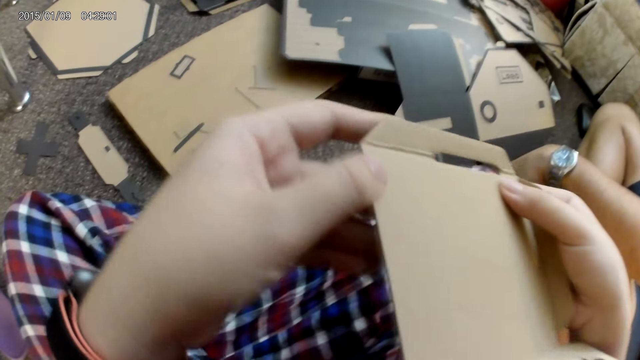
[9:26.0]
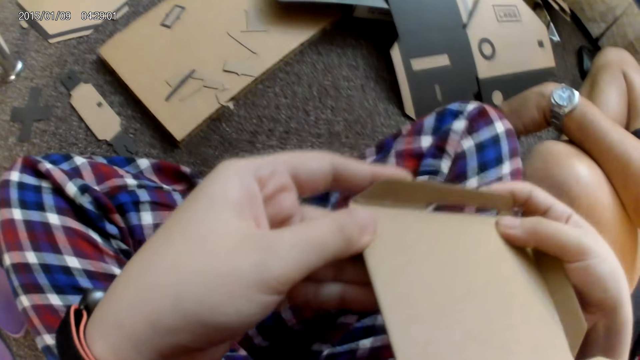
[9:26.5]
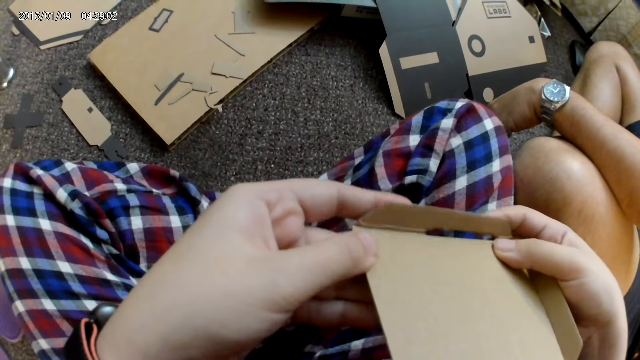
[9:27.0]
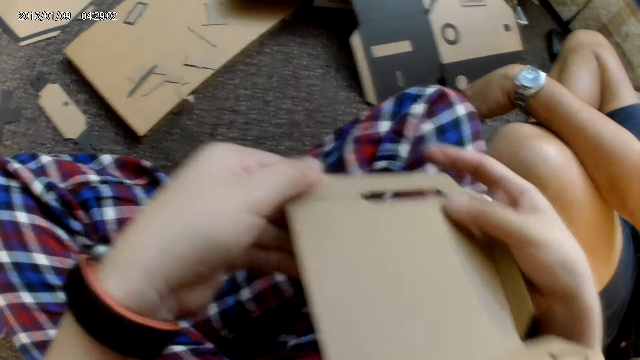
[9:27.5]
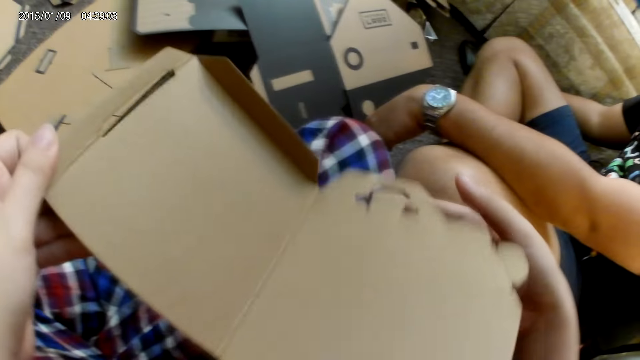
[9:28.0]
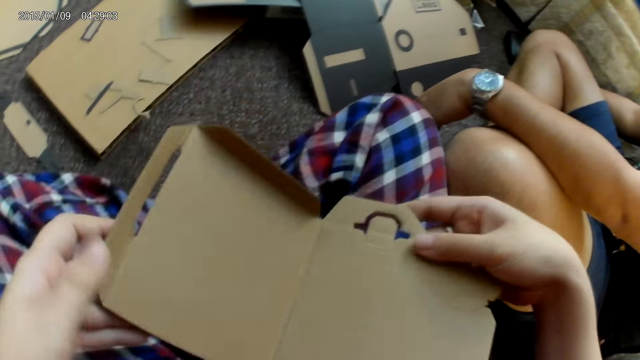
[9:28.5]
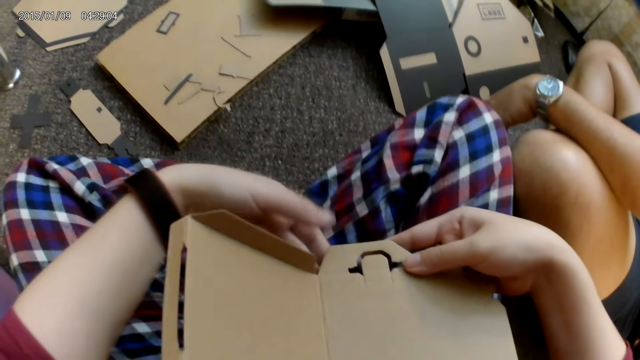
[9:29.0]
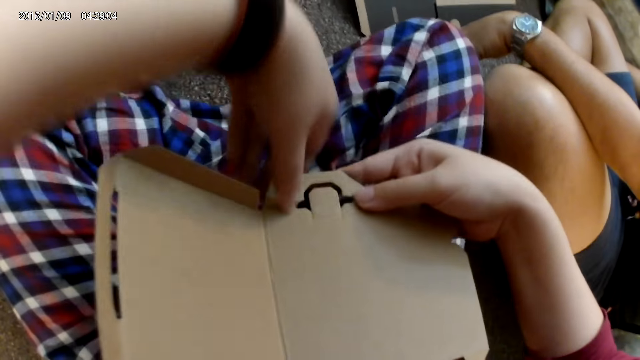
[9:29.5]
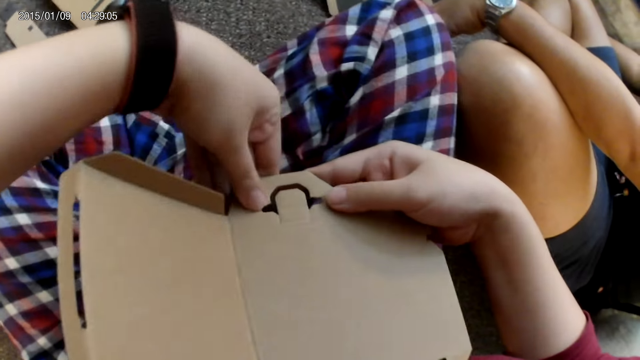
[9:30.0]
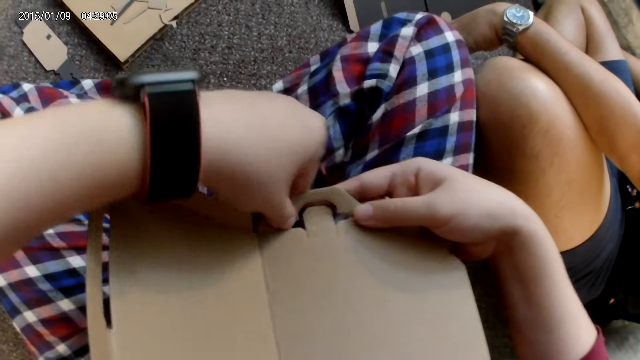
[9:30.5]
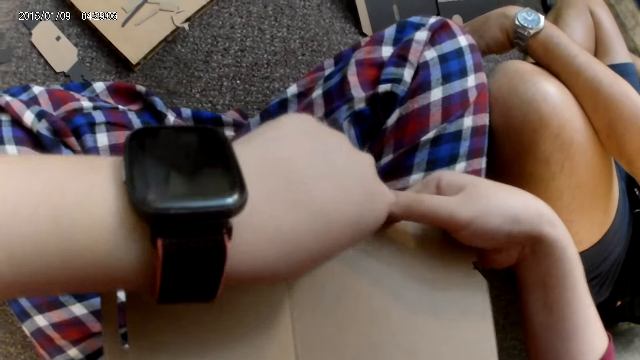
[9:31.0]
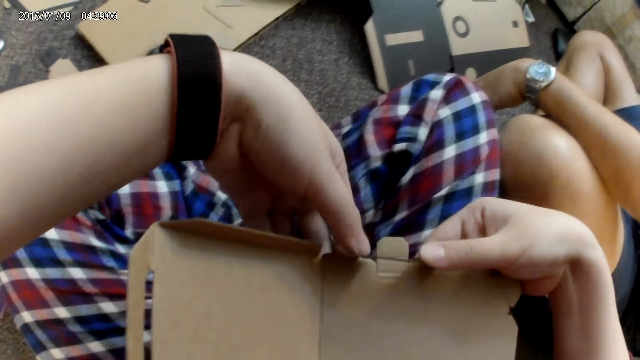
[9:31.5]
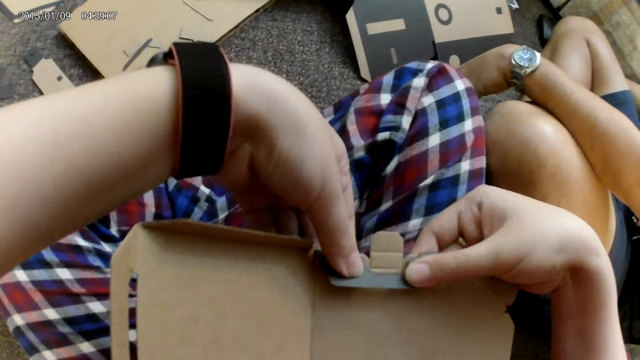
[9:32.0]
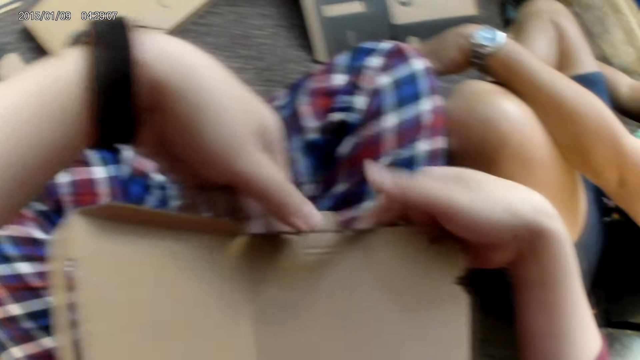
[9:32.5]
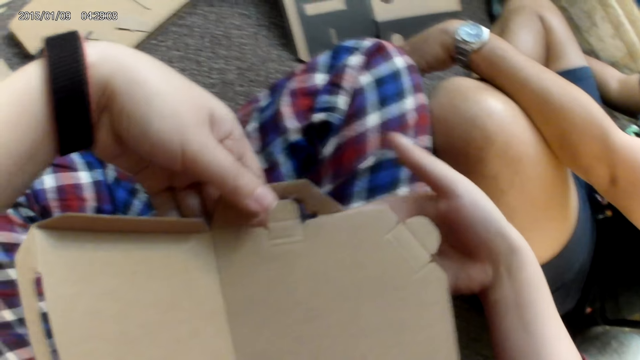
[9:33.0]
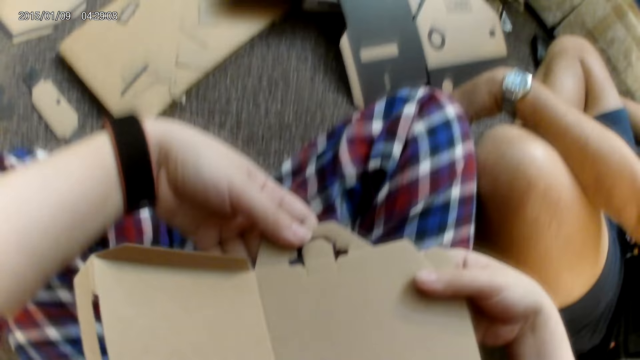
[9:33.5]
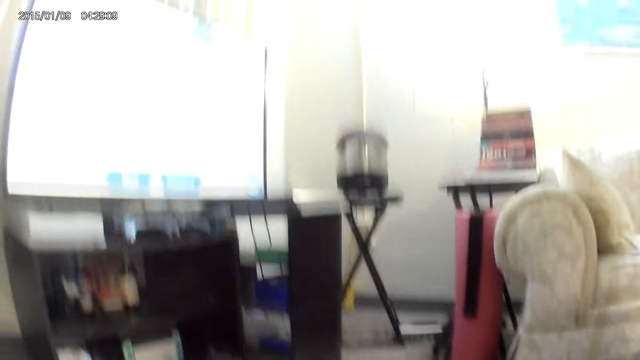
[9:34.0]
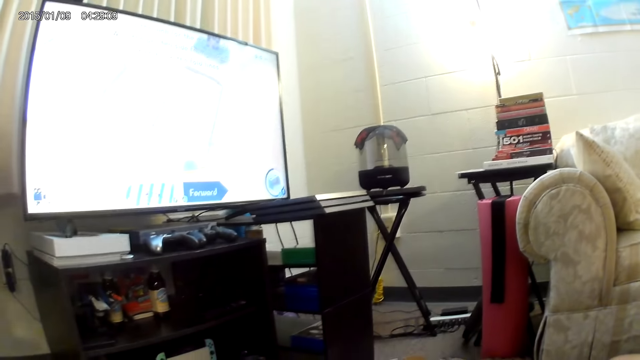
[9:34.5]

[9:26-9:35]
The camera wearer turns a cardboard box. She folds another part of the cardboard piece with both hands. She unfolds the folded cardboard piece with her left thumb.

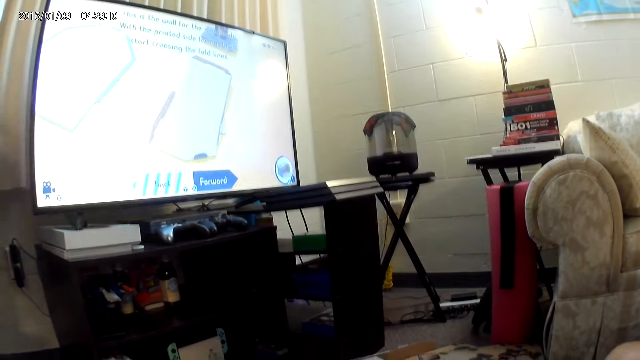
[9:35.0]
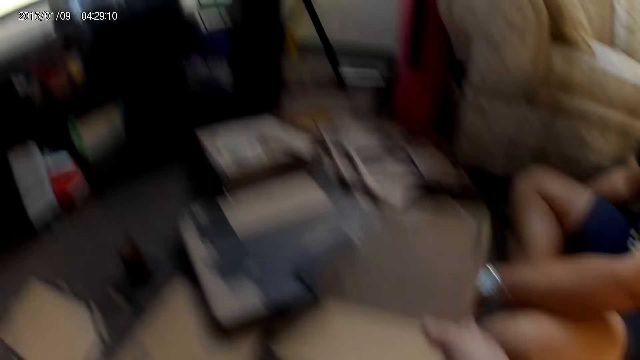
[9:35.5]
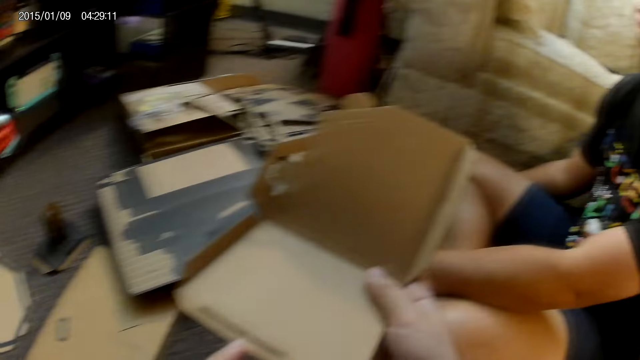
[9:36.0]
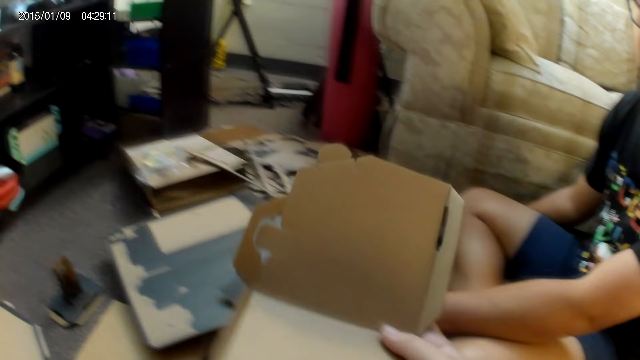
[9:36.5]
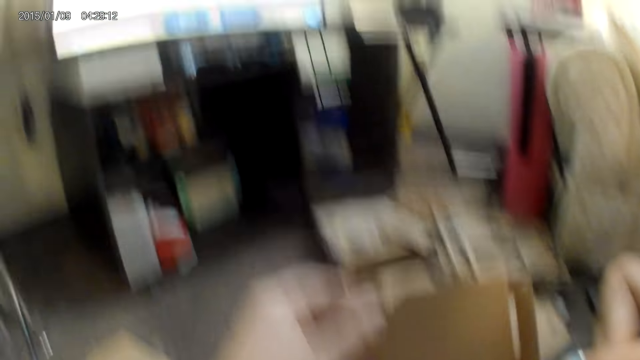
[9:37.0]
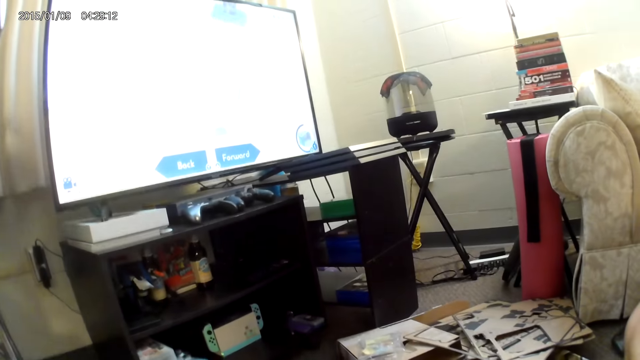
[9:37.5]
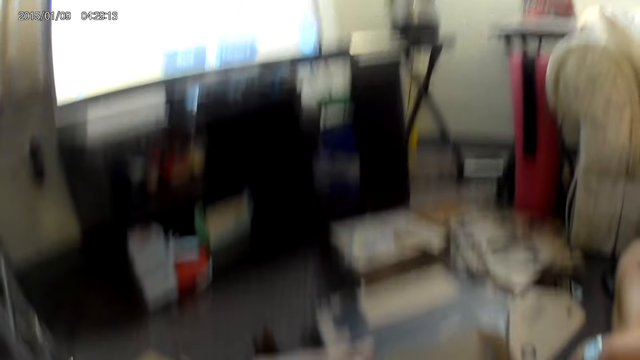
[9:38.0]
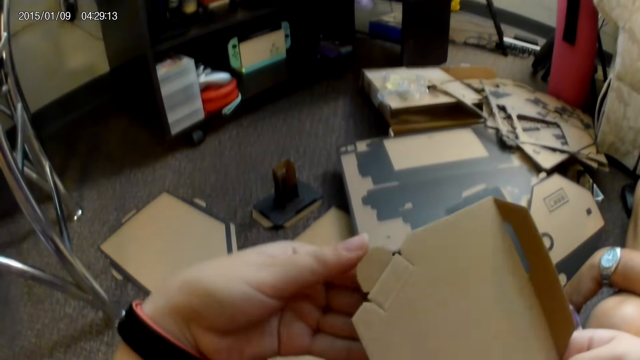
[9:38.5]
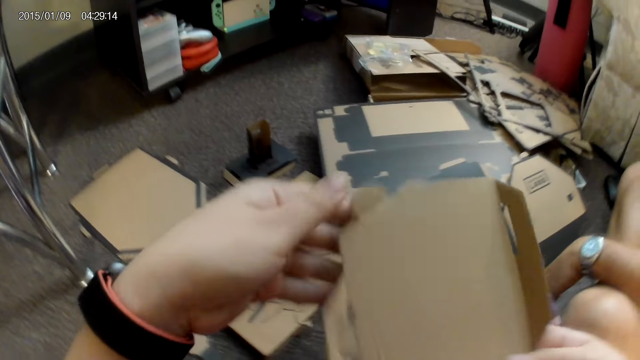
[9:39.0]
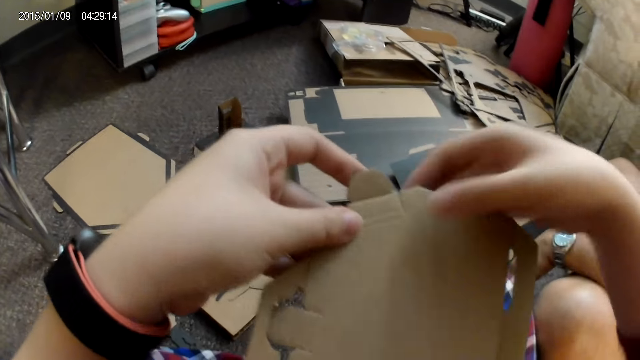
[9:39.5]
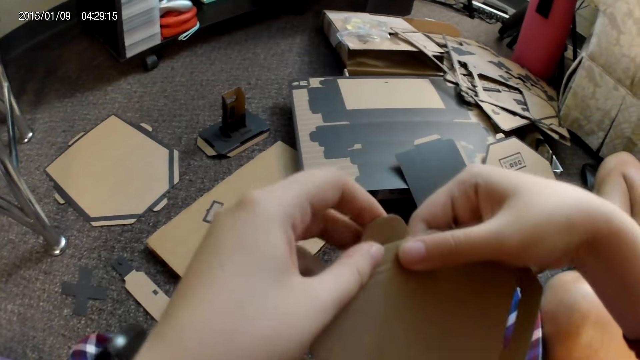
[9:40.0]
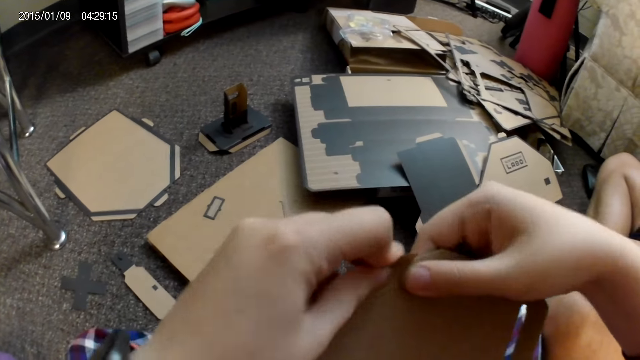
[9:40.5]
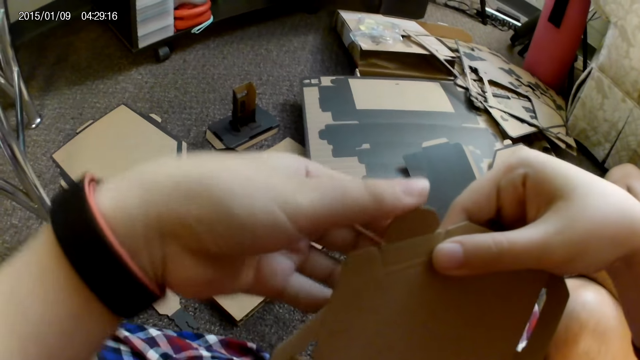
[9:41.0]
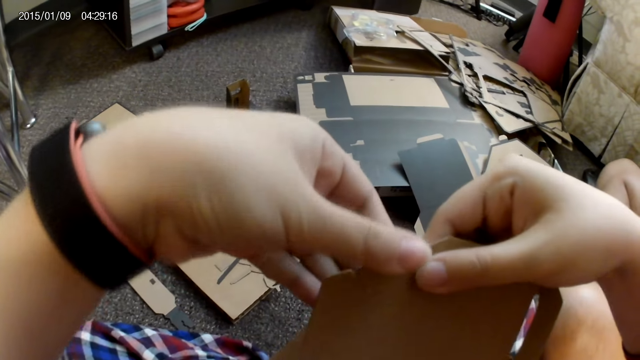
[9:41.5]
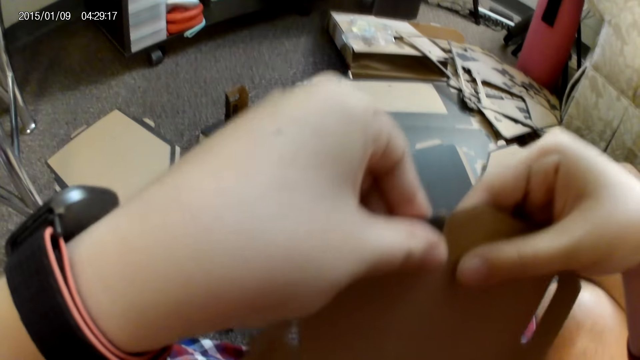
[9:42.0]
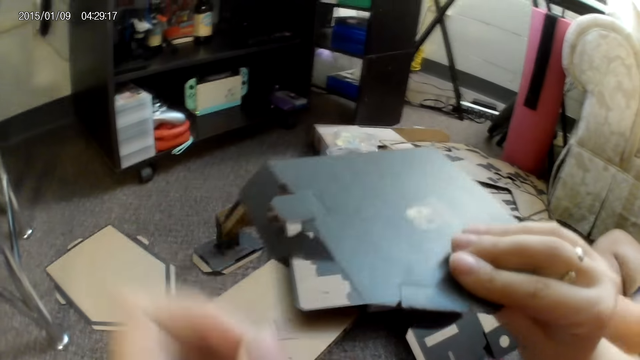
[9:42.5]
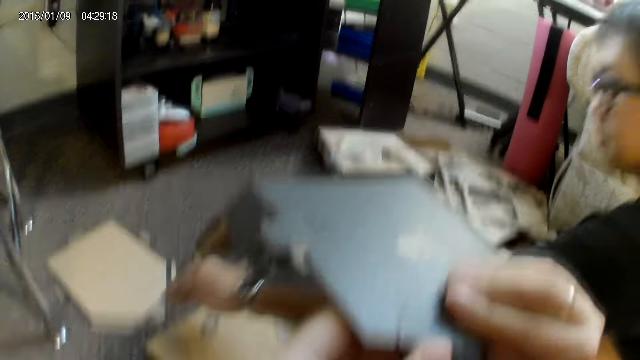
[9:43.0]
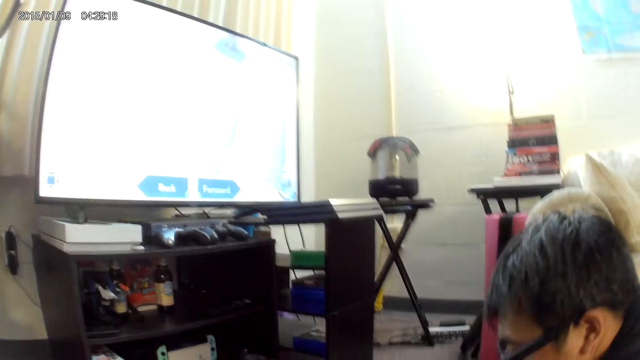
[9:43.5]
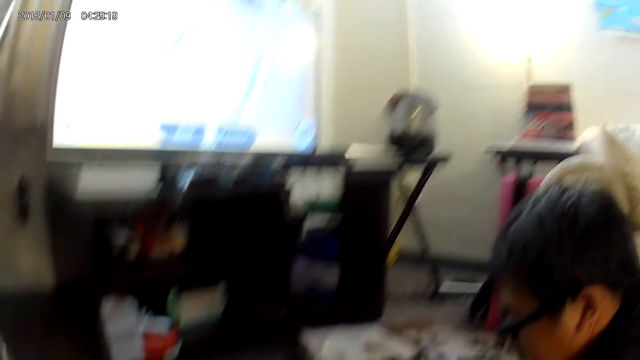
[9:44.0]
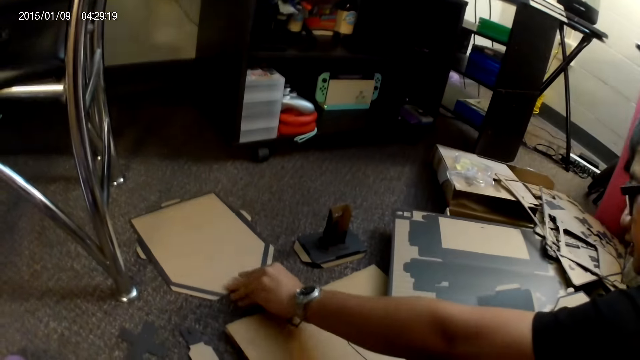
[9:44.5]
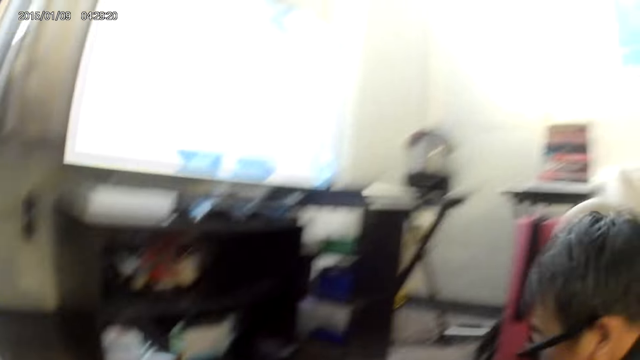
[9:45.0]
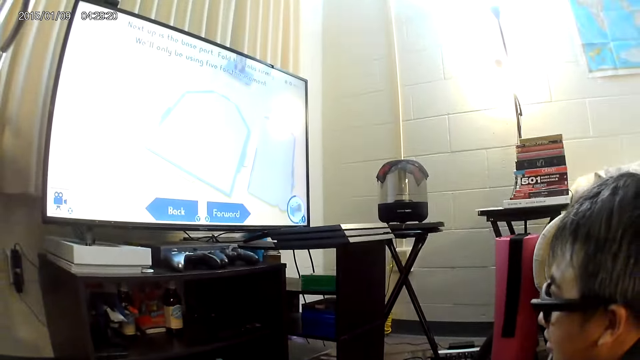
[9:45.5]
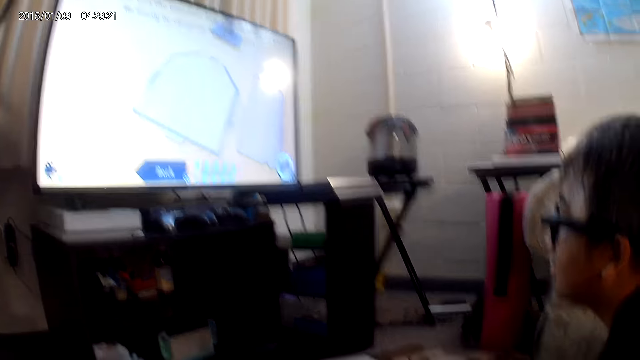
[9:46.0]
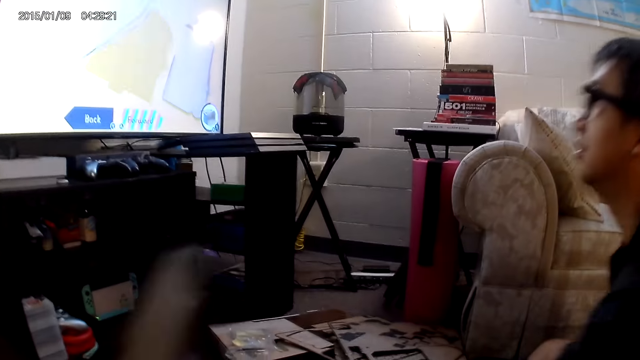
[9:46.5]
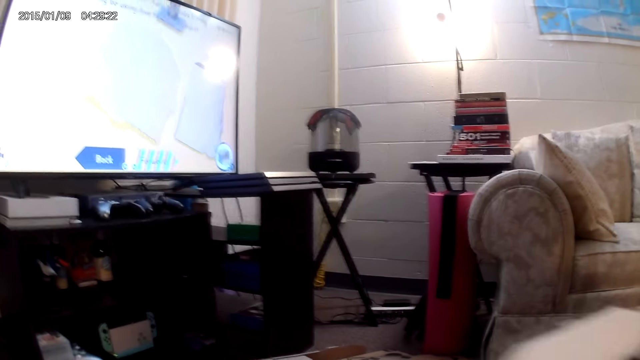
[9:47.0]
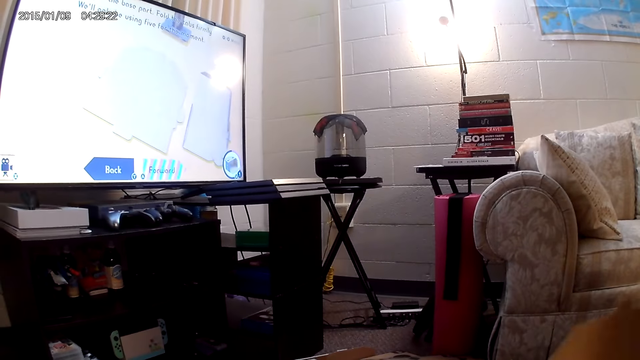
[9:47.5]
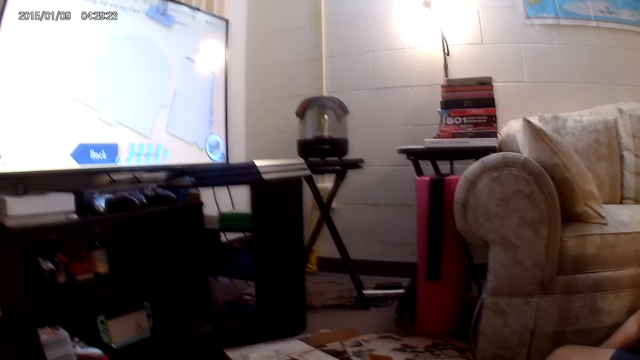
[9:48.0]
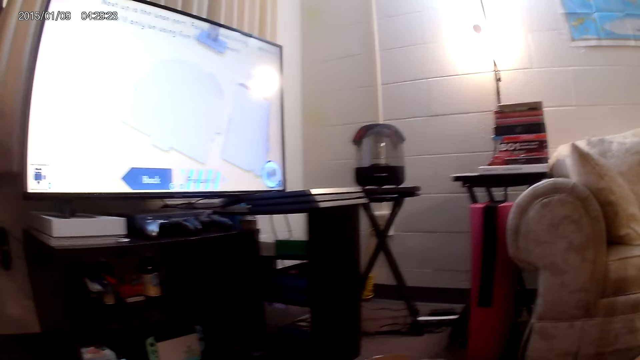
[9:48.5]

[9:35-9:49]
The camera wearer holds the cardboard piece with her right hand. She touches the cardboard piece in her right hand with her left hand. She folds another part of the cardboard piece with both hands. She turns a cardboard box. A man picks up a cardboard box on the floor.
